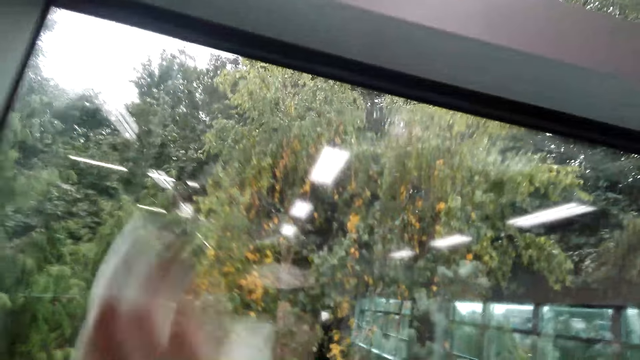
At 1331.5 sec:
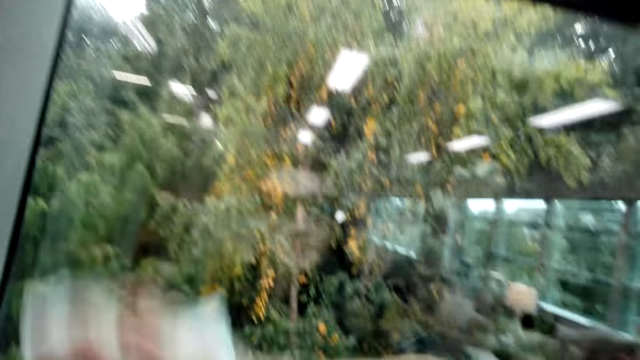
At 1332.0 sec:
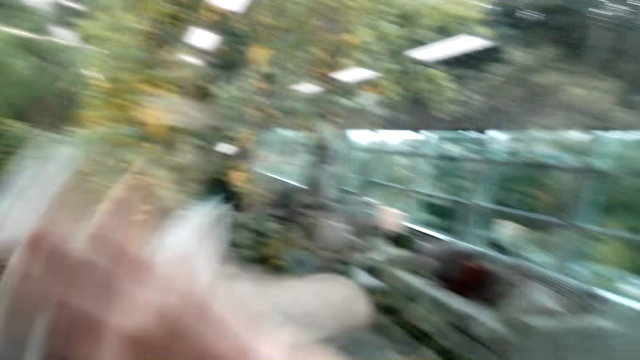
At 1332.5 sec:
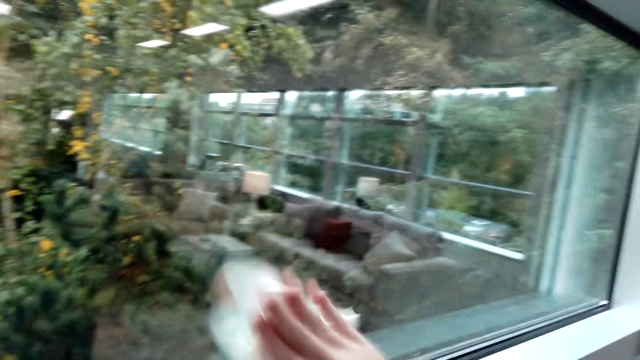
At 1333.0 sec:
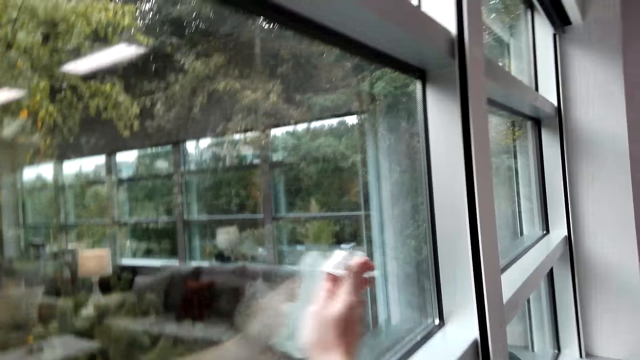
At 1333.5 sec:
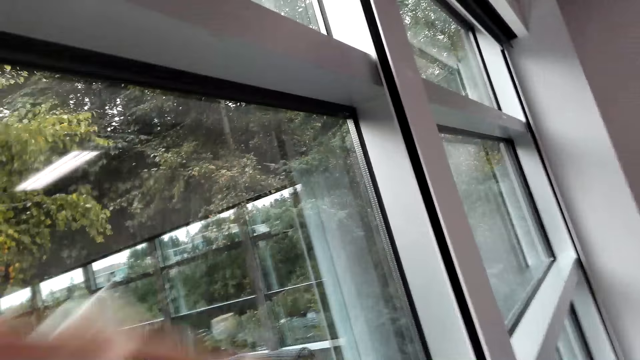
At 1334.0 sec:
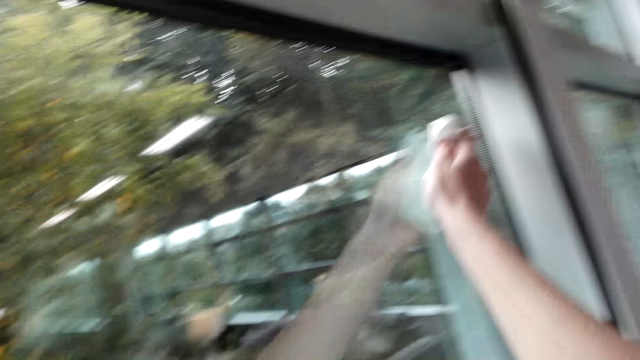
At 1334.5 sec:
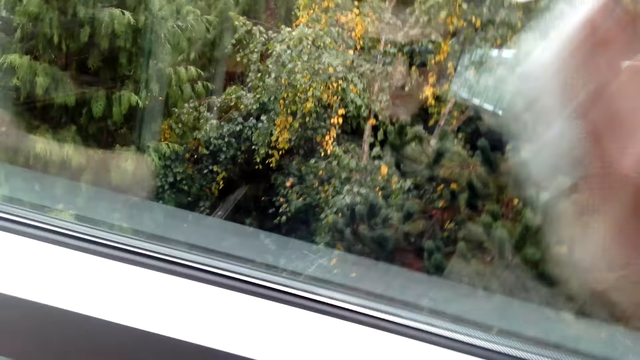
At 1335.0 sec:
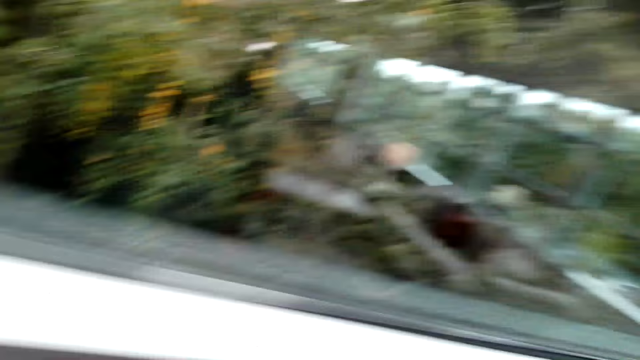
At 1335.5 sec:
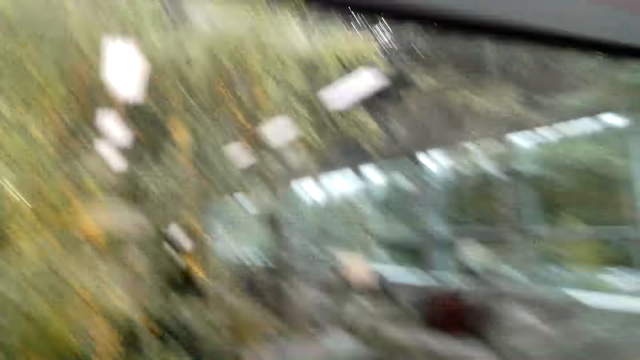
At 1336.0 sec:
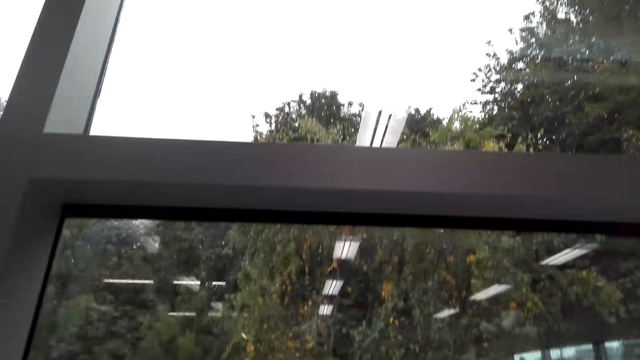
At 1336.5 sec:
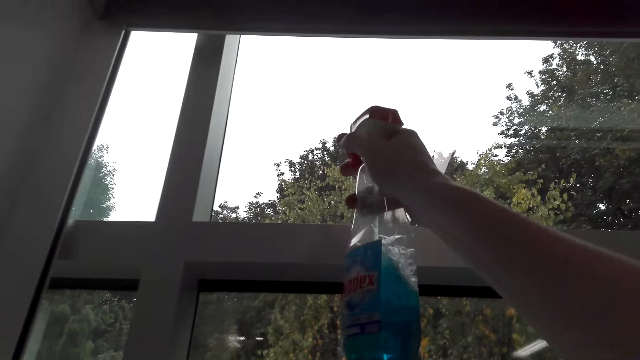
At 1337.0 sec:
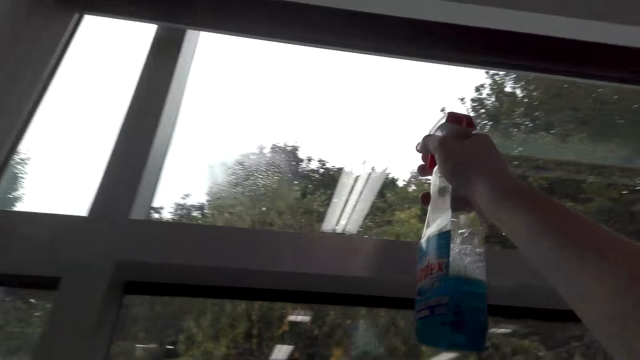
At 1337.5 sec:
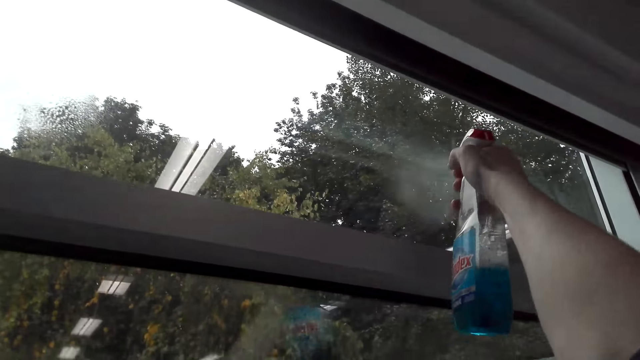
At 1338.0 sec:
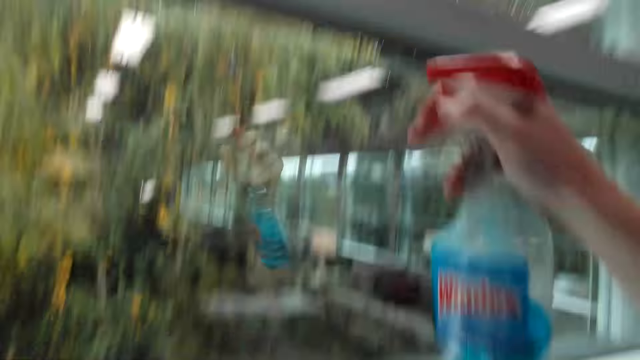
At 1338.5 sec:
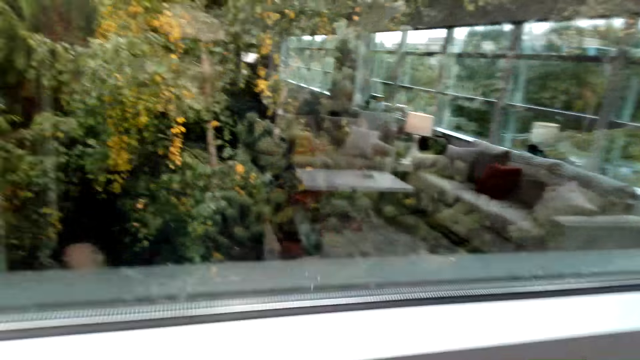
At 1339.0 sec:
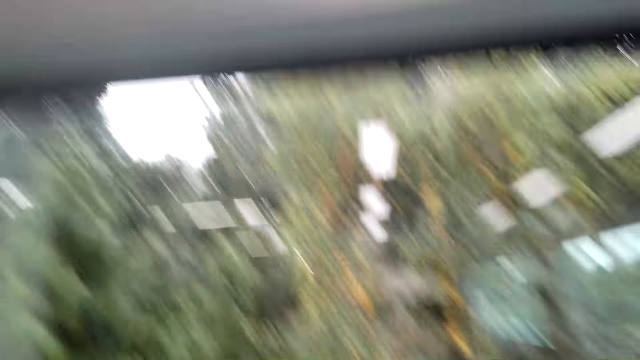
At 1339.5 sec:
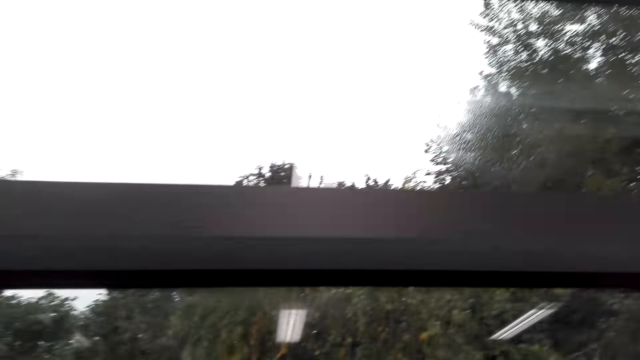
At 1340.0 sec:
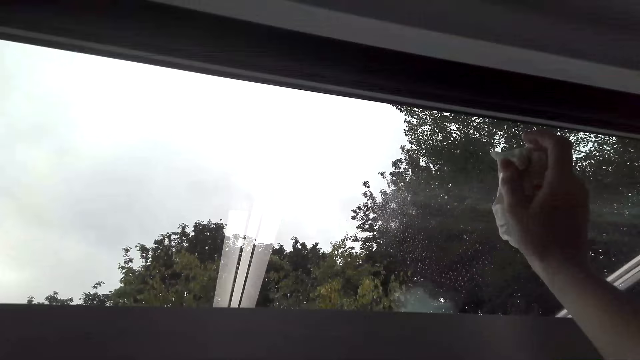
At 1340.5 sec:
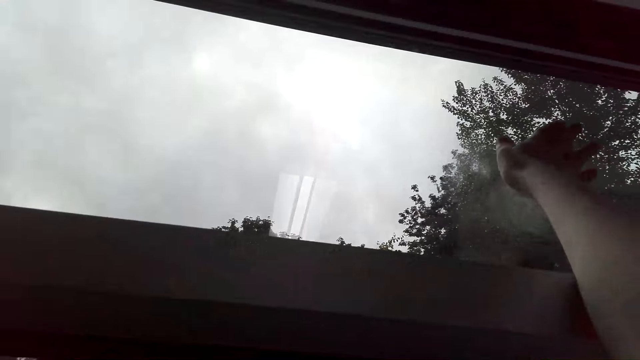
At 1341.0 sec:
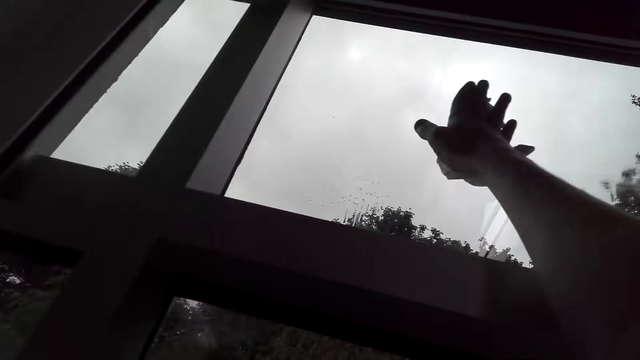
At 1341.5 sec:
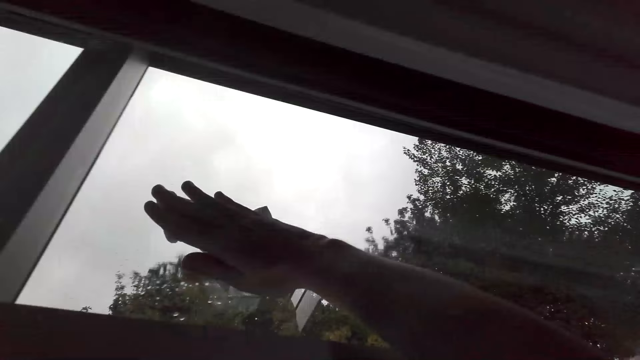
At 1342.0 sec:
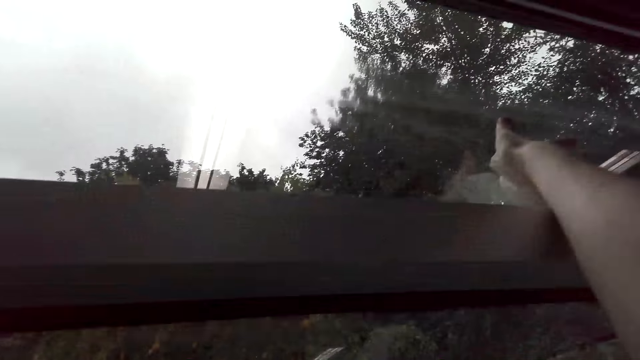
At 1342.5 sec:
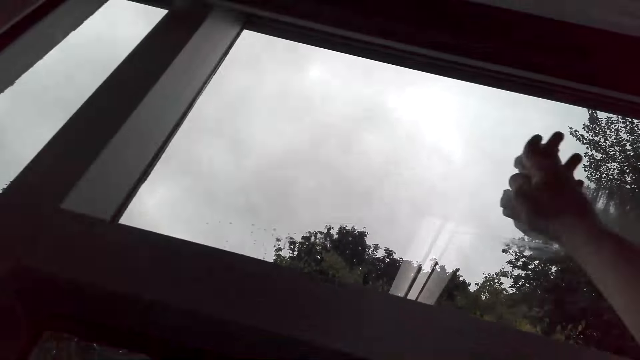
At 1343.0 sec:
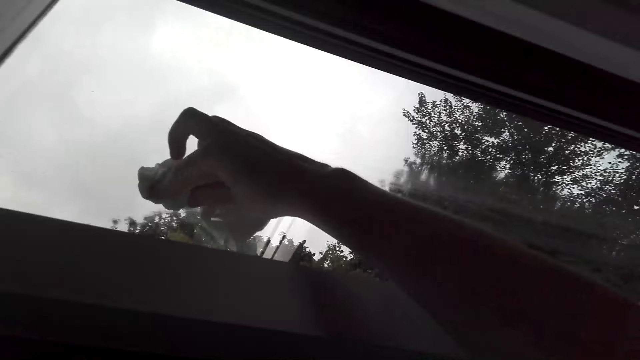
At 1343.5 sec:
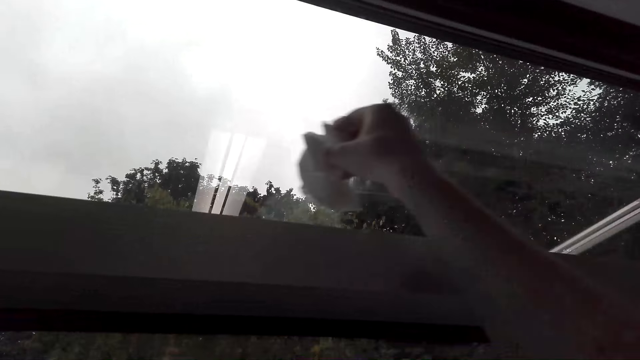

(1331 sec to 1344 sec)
The camera wearer sprays the window. They put a Windex bottle down. They wipe the window.

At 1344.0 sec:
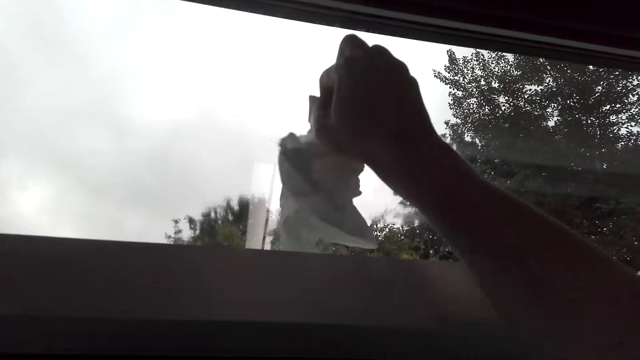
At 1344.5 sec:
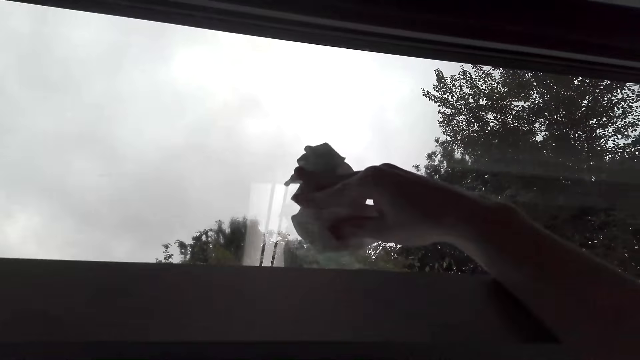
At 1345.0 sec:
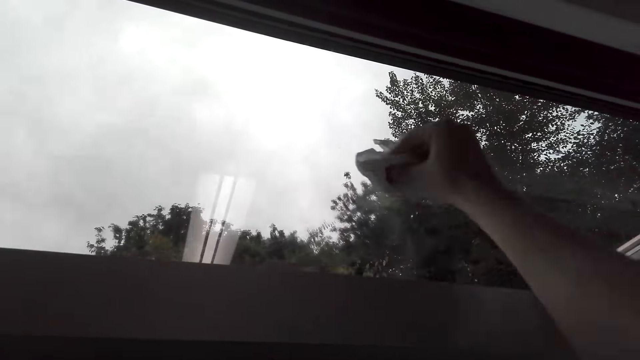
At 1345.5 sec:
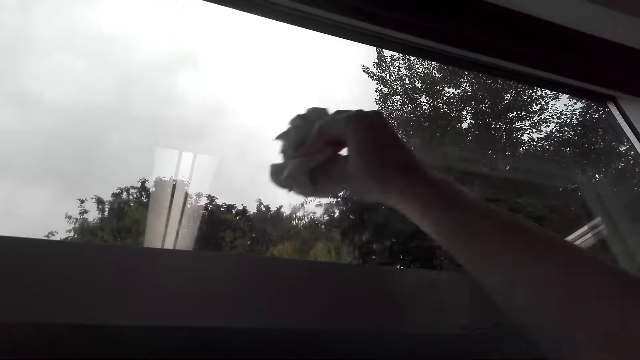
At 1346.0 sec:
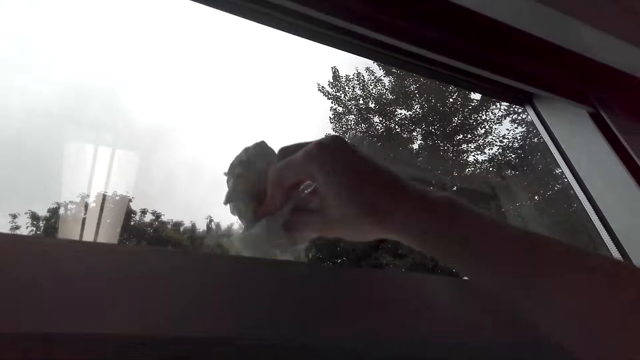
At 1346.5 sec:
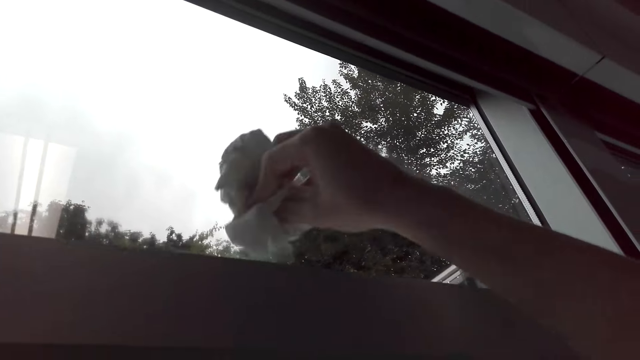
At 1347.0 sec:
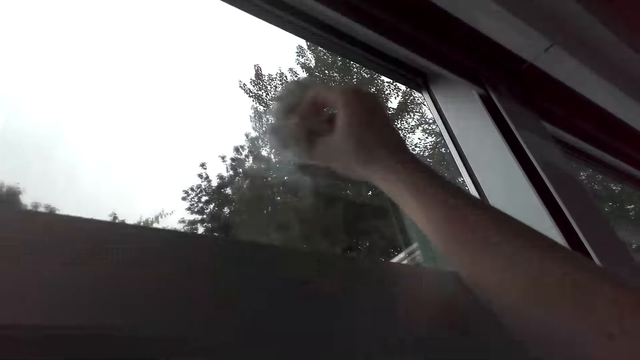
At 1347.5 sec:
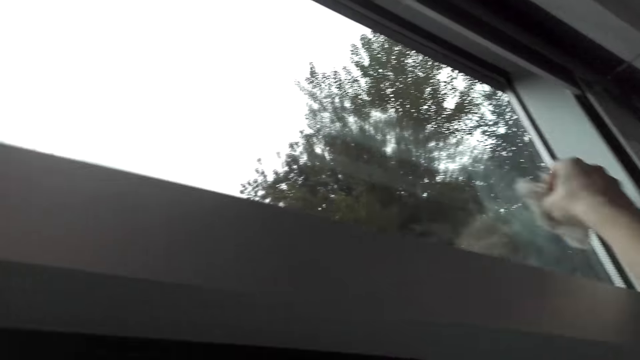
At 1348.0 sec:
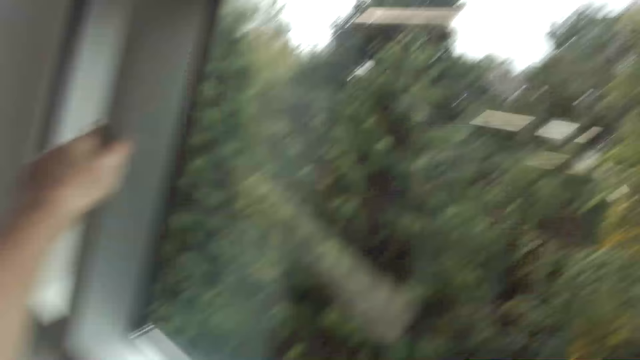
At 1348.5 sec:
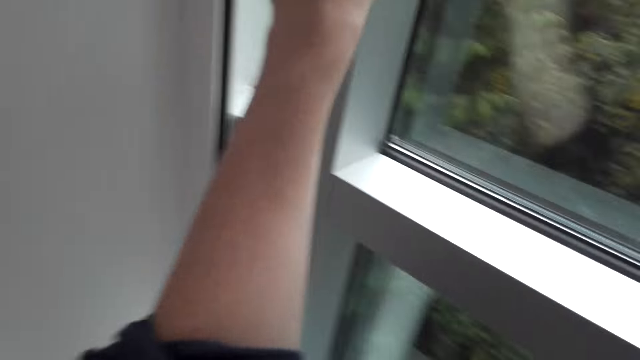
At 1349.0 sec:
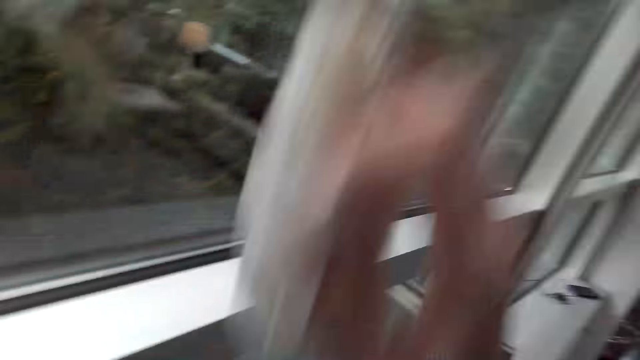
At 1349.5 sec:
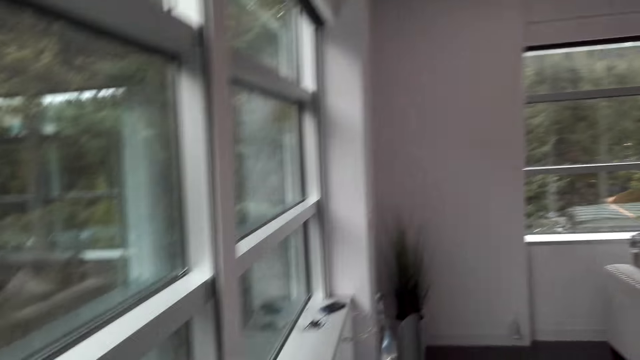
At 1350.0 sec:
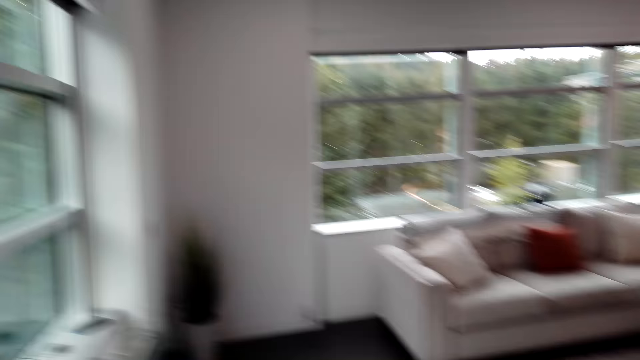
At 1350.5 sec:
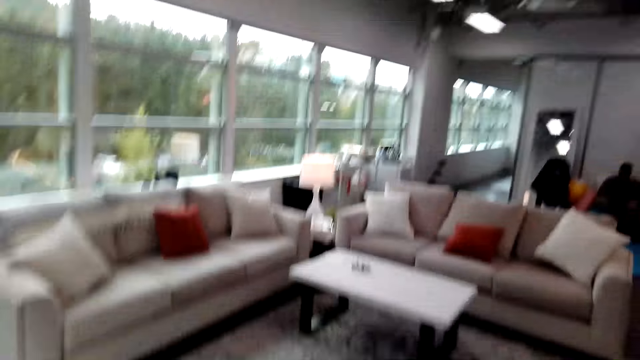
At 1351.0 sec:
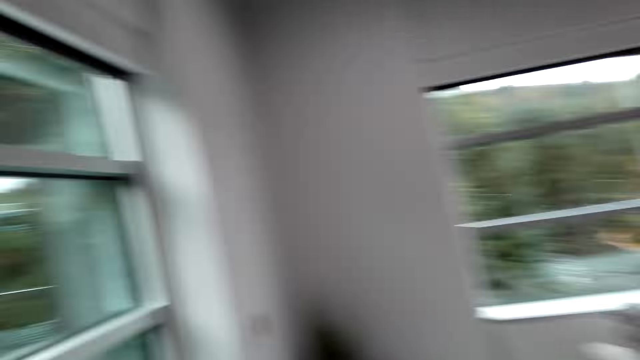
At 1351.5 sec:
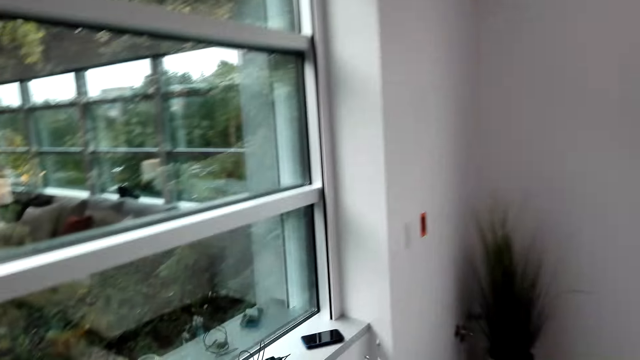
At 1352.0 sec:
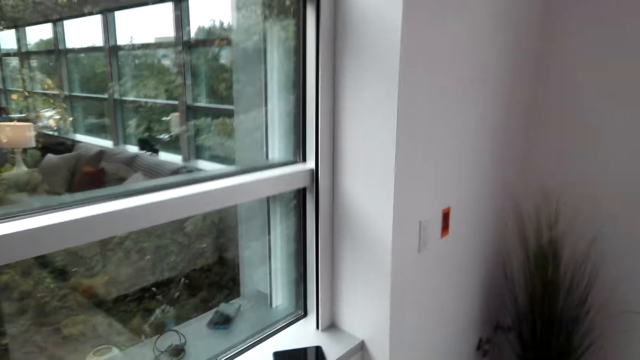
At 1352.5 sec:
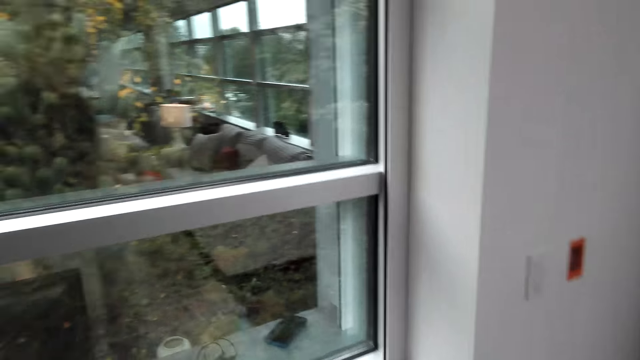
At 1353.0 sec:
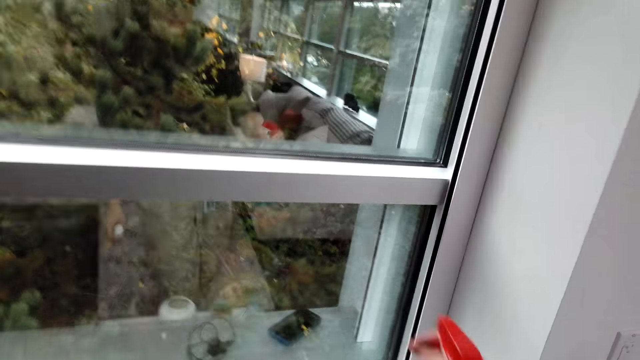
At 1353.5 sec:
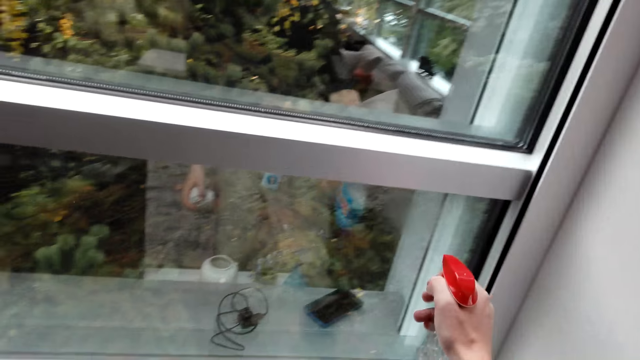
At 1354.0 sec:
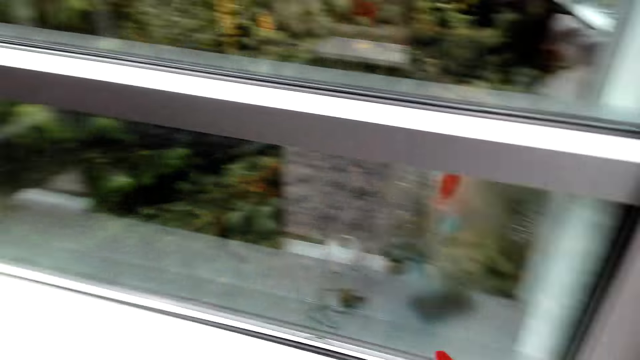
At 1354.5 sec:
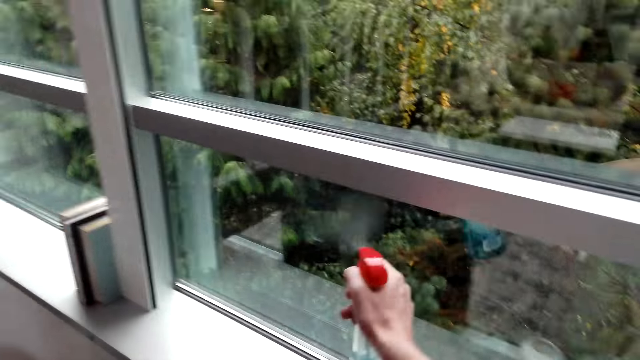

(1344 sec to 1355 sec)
The camera wearer sprays the window.
